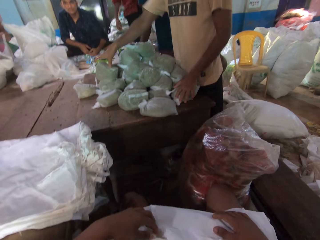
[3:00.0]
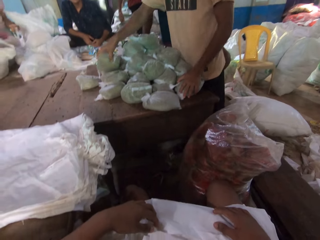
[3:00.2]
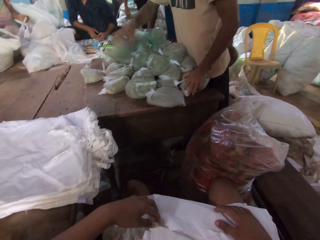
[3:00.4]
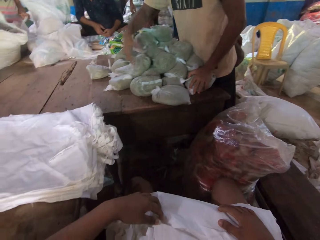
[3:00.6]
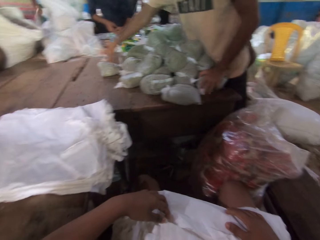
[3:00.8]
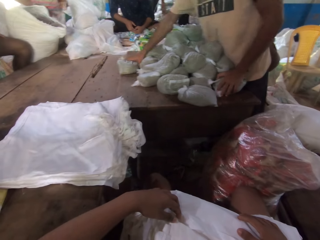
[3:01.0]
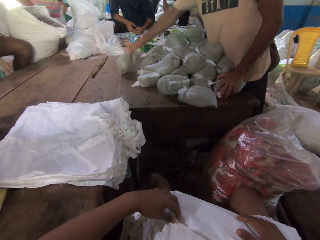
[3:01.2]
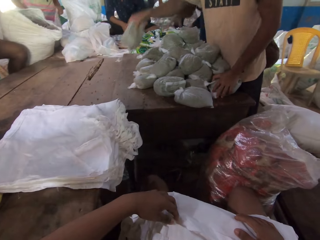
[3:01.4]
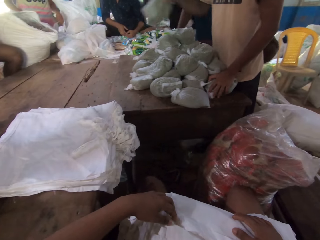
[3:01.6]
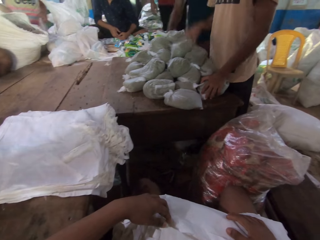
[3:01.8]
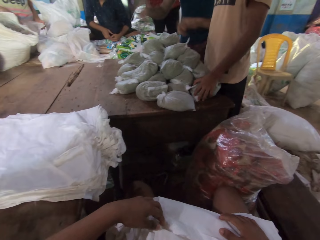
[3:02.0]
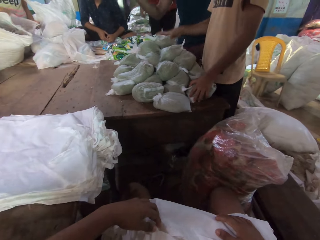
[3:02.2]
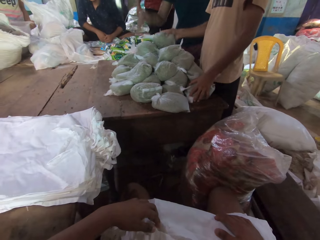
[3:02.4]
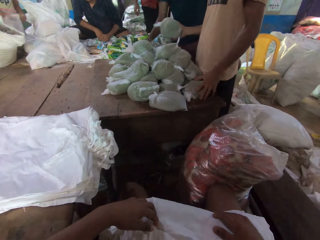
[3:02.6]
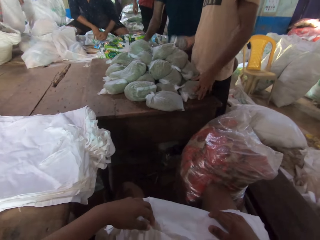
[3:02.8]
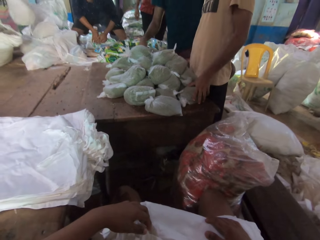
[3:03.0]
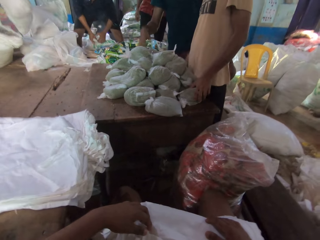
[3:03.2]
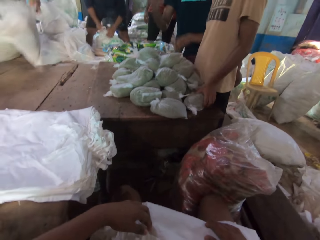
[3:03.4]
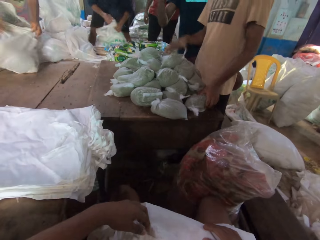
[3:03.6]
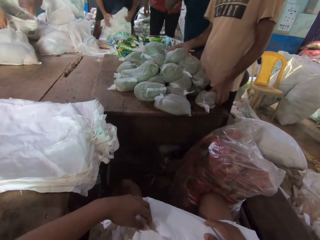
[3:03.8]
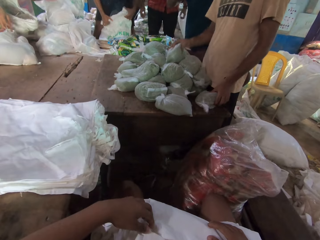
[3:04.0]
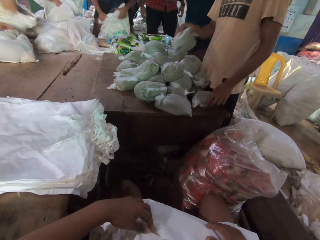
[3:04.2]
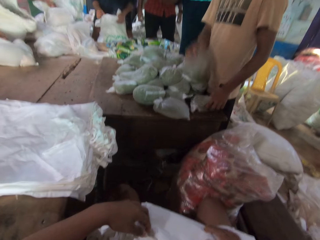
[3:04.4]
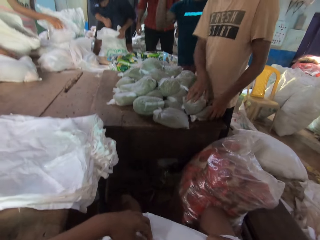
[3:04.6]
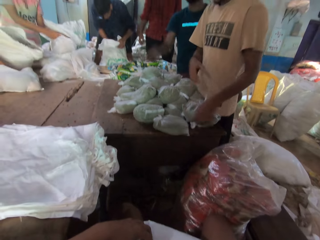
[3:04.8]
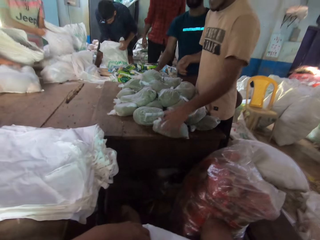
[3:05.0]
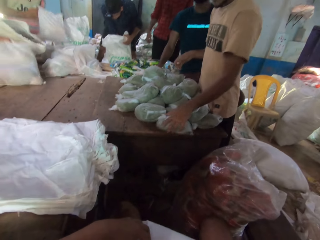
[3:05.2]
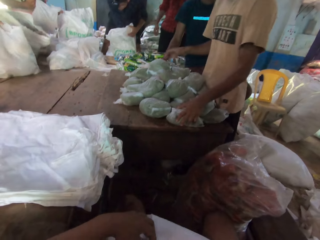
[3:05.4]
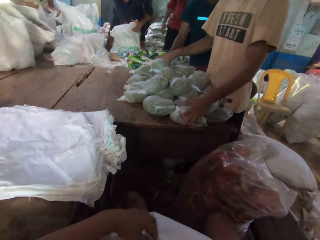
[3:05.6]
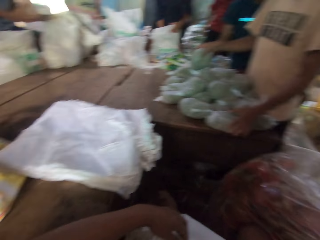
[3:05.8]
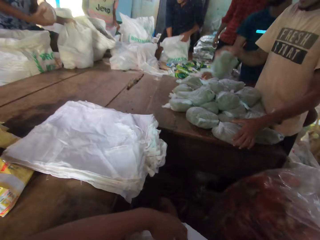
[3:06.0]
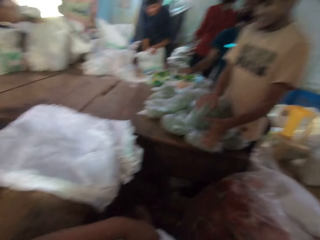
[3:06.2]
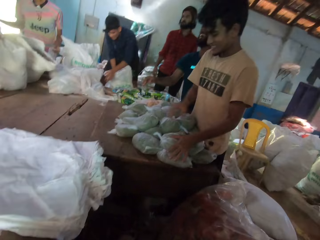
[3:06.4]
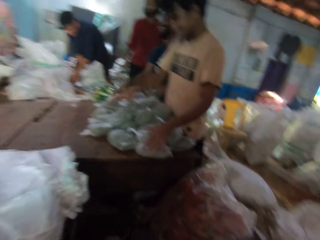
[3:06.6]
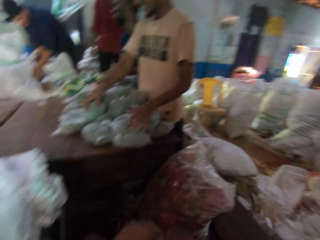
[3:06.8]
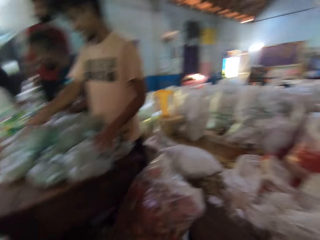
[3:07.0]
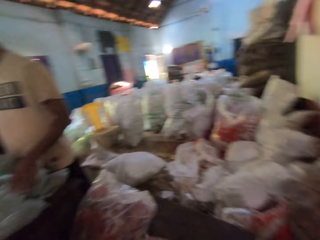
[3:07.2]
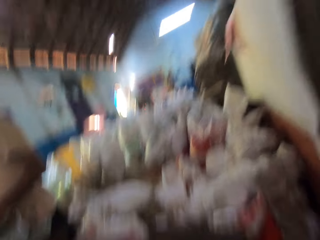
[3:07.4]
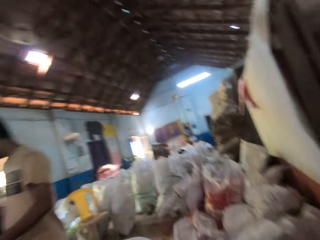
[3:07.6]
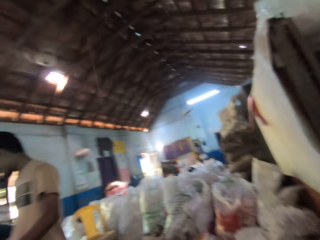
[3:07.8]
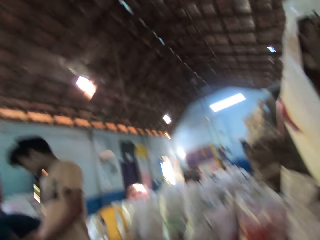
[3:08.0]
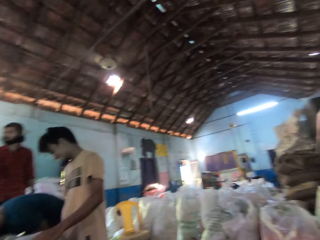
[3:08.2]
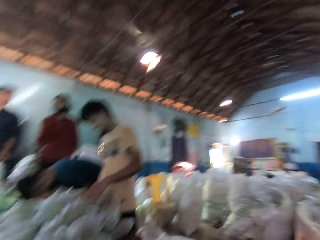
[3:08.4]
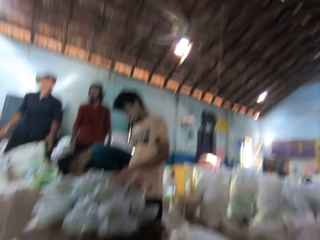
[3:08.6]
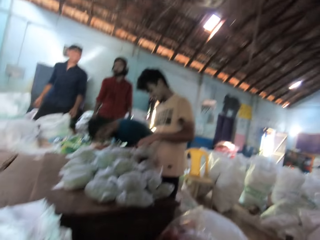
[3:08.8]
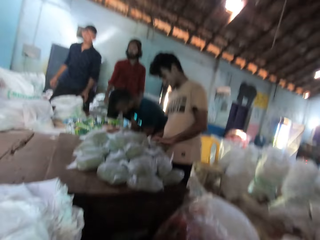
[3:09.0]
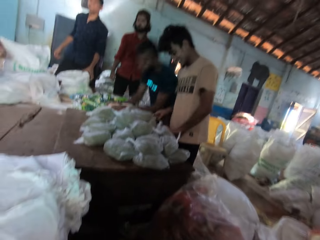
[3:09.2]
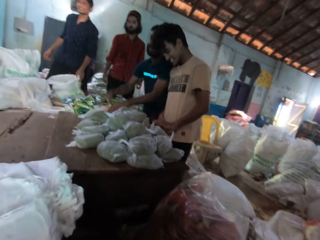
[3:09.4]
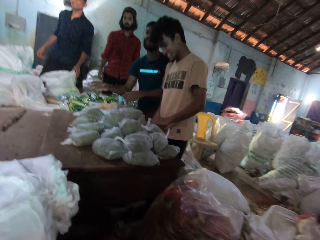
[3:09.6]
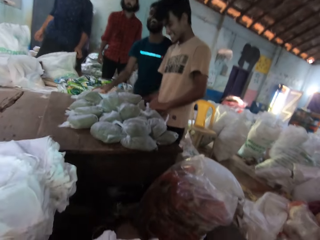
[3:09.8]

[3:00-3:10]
The camera wearer looks around. The man drops a plastic bag containing wheat on the ground with his right hand.

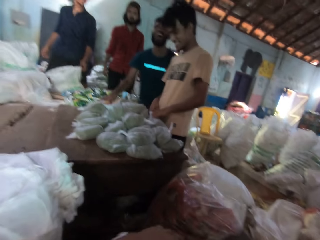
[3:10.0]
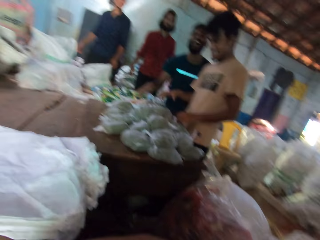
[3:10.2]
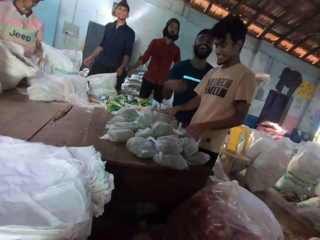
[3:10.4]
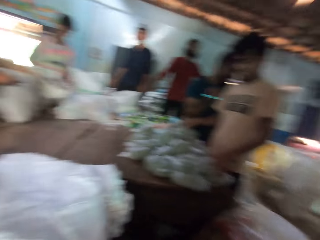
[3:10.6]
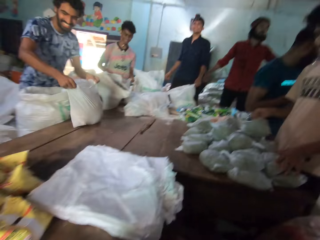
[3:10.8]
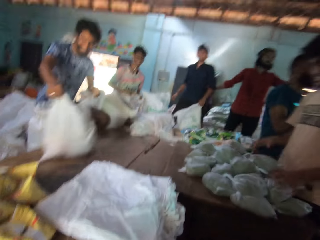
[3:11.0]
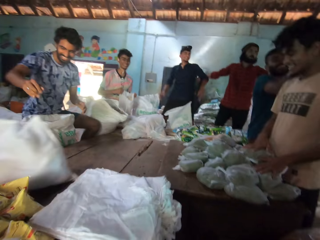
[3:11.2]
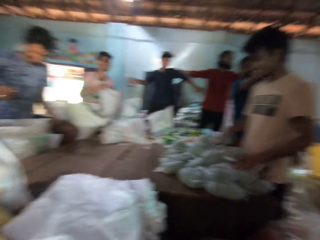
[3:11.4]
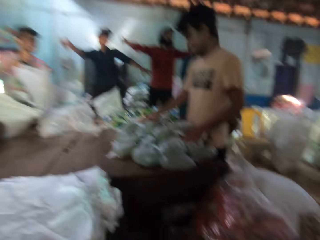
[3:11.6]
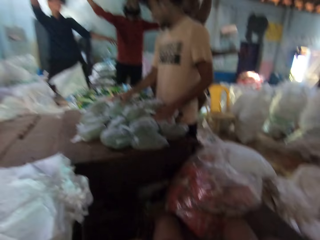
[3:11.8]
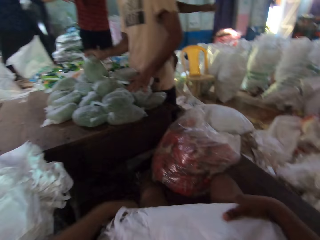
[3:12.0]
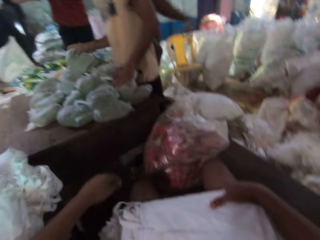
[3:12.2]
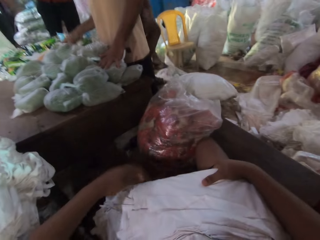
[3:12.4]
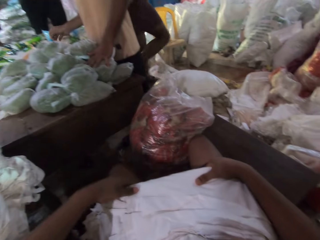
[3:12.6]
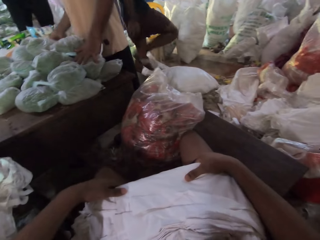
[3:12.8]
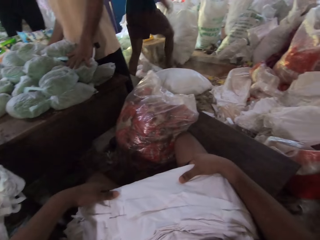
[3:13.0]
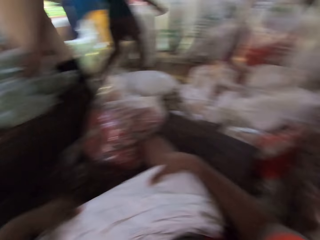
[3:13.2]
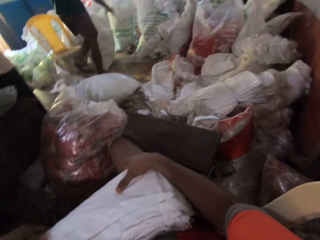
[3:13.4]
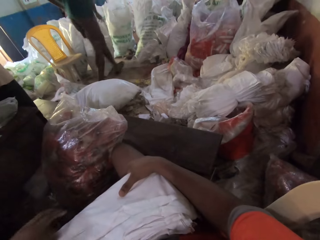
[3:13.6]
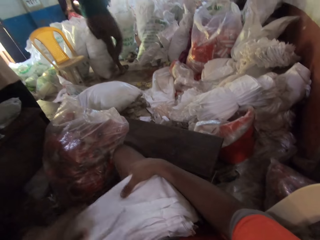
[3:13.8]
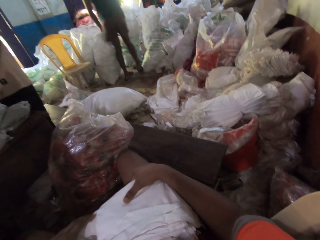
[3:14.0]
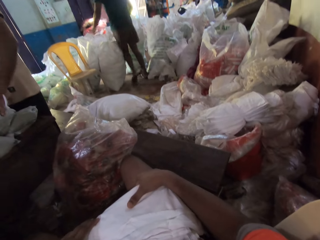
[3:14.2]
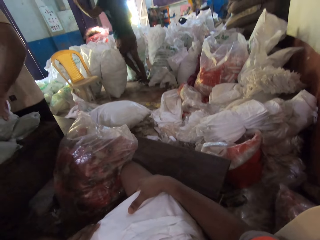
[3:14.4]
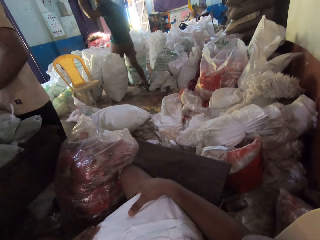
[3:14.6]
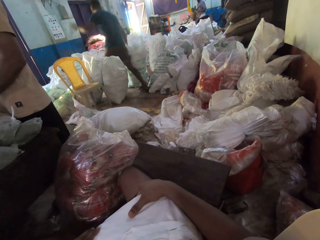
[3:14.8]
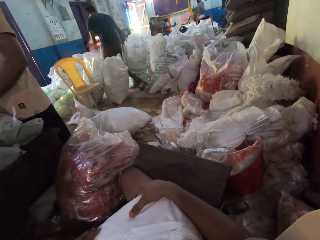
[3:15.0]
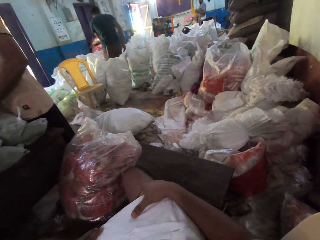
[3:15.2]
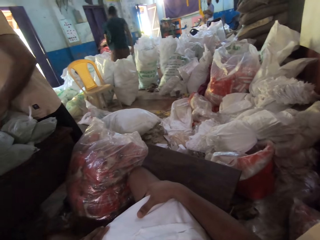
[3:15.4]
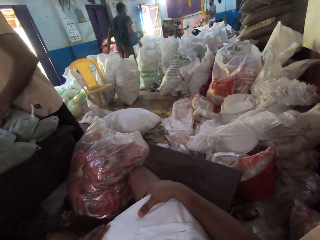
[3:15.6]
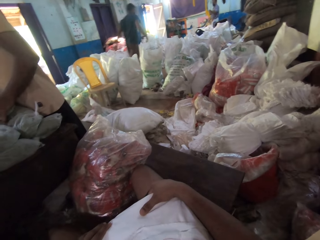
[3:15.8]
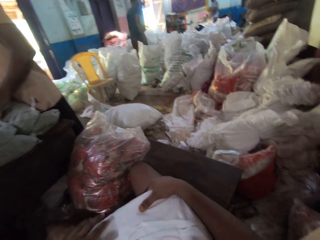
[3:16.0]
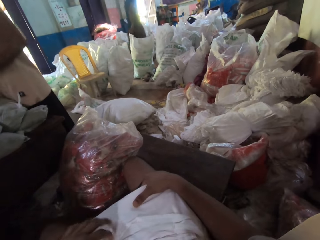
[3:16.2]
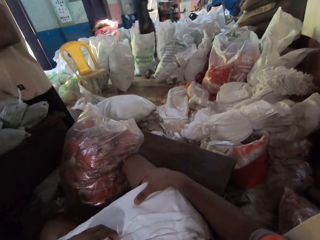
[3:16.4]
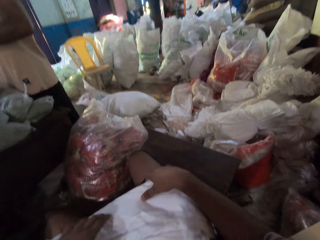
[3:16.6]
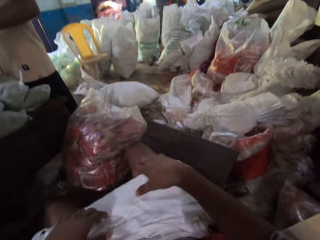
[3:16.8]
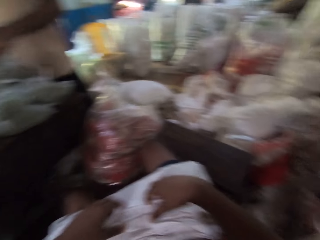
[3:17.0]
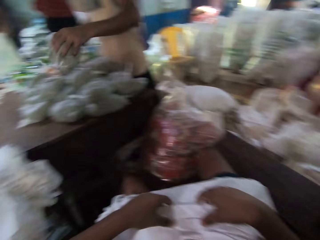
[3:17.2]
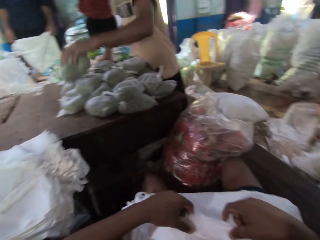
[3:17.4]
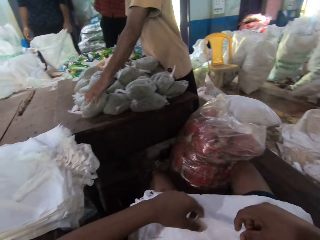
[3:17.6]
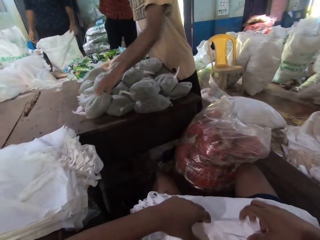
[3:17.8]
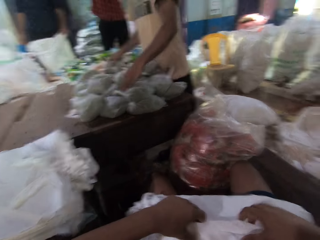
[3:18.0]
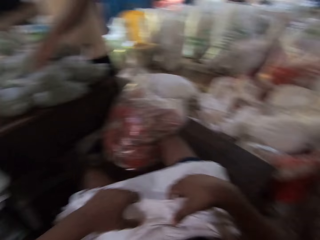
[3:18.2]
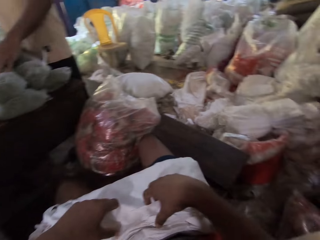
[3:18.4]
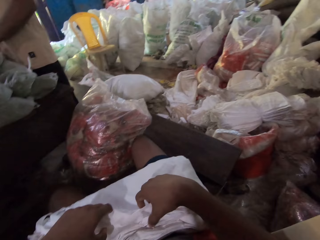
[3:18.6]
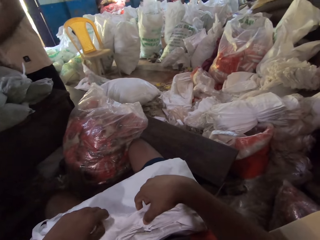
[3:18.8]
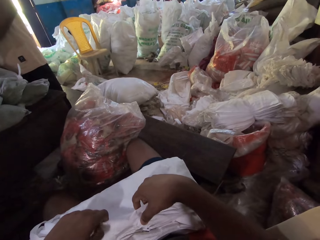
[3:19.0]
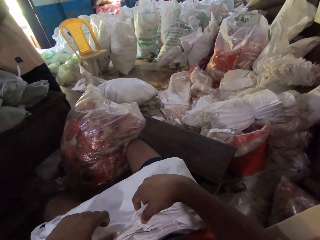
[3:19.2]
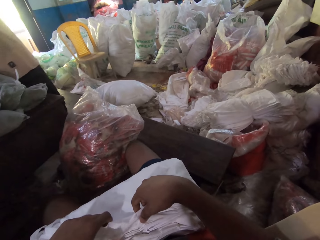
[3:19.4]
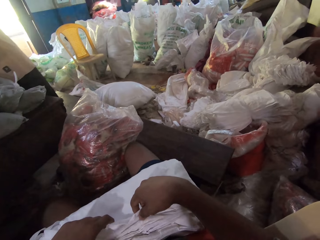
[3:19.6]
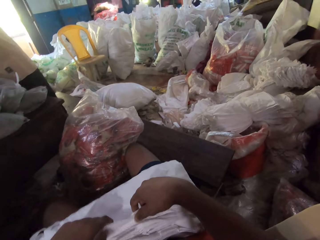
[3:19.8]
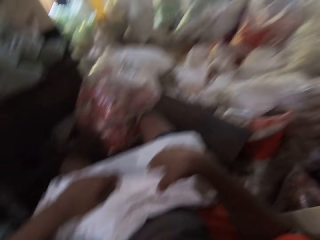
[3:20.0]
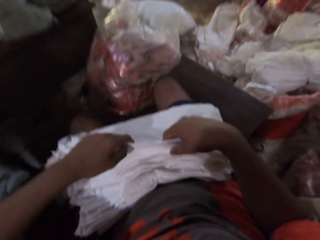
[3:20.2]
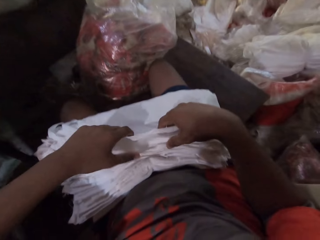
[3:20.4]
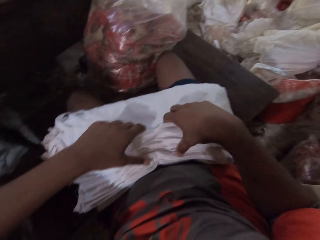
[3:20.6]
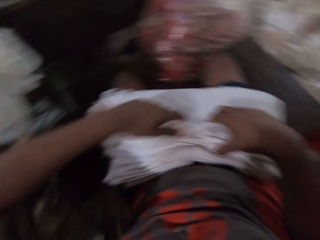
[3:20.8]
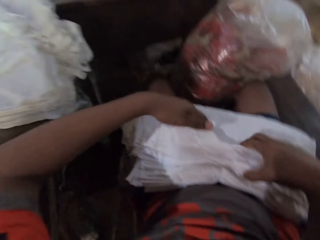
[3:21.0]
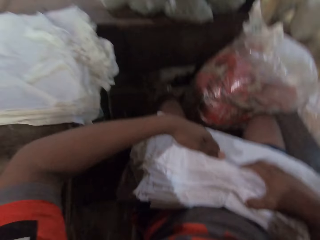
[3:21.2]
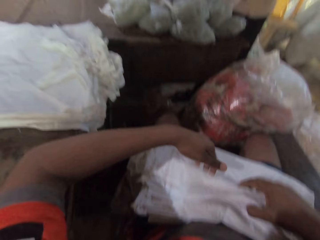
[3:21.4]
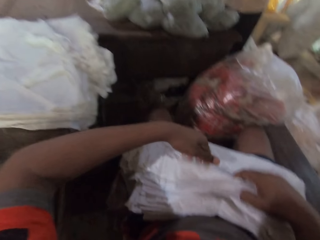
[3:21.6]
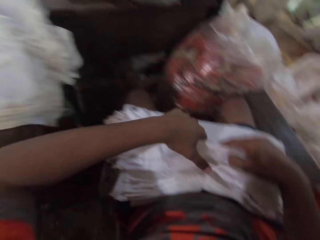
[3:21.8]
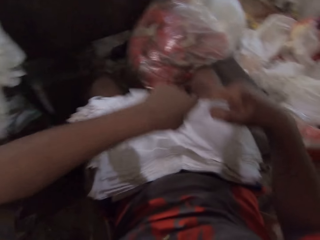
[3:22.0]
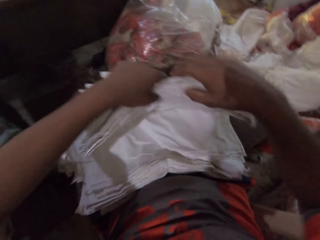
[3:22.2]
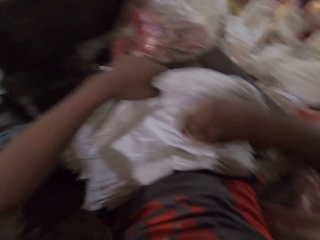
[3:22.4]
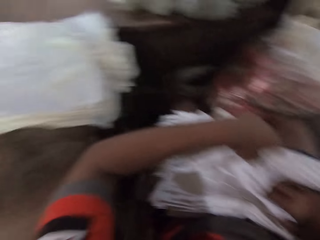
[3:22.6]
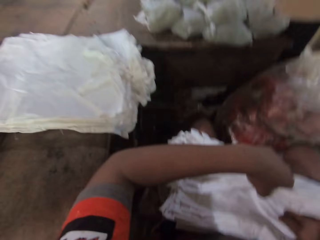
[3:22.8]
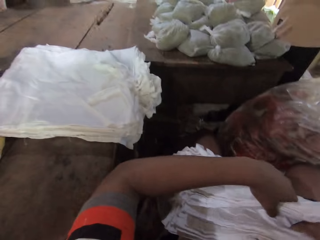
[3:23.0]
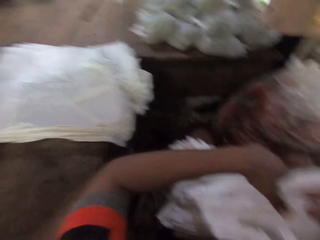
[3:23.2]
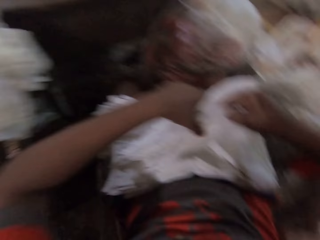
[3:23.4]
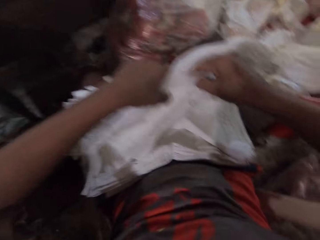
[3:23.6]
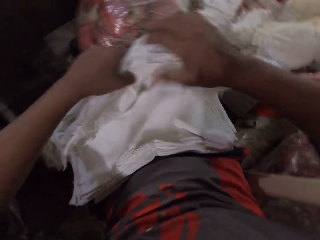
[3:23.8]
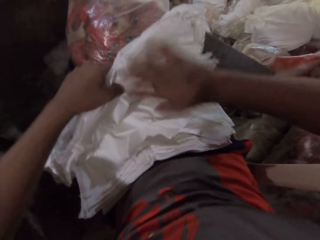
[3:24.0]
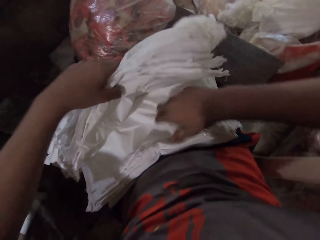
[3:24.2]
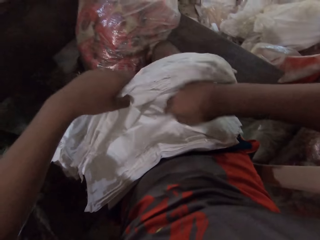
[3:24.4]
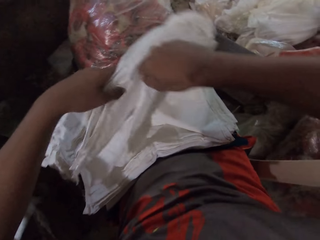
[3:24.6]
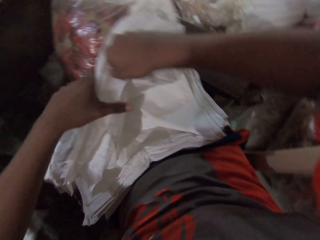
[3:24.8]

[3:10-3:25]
A man slides a package on the table with both hands. The camera wearer converses. He touches the pile of bags on his lap with his left hand. He looks around. He unfolds the pile of bags on his lap with both hands. He touches the bag.
